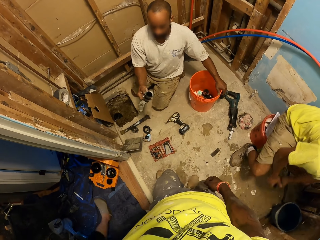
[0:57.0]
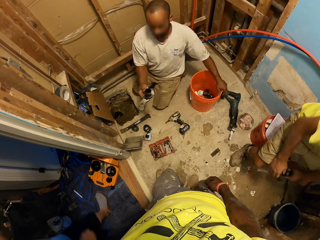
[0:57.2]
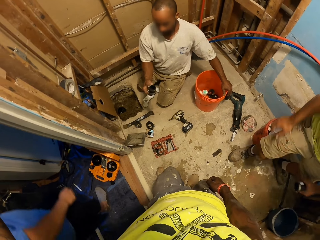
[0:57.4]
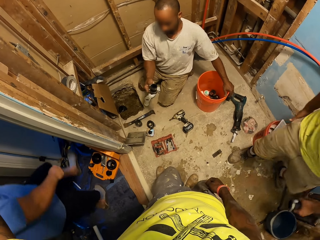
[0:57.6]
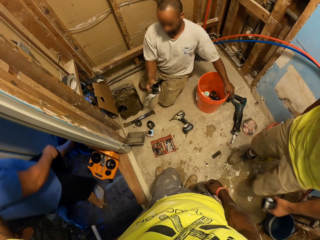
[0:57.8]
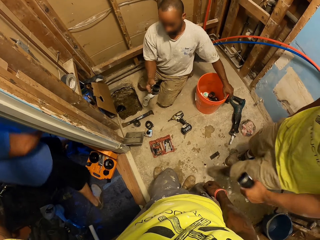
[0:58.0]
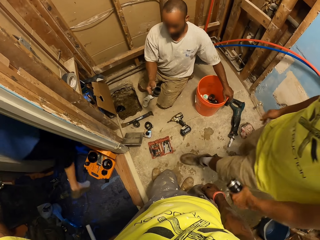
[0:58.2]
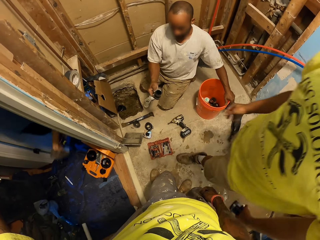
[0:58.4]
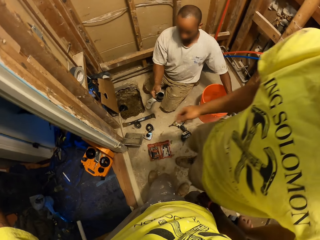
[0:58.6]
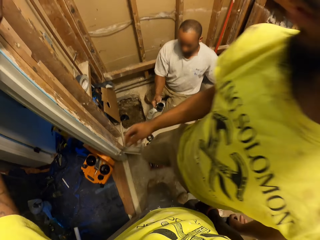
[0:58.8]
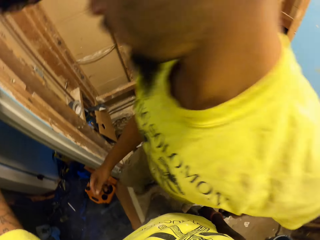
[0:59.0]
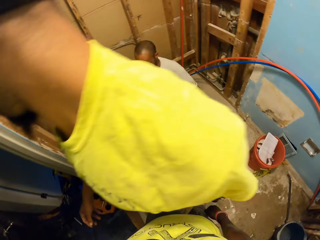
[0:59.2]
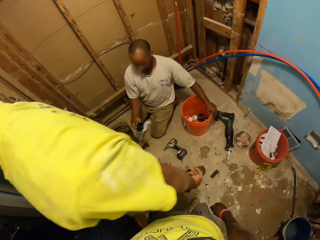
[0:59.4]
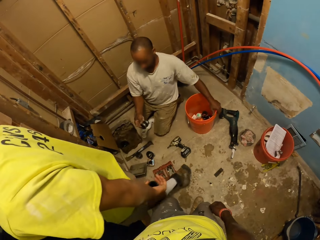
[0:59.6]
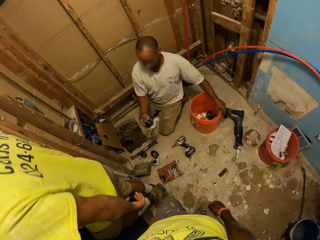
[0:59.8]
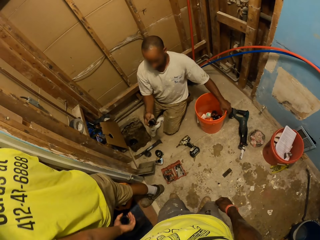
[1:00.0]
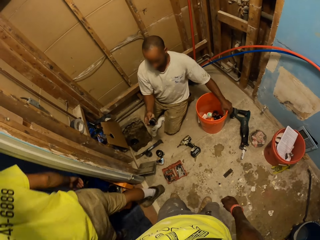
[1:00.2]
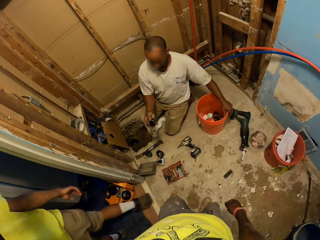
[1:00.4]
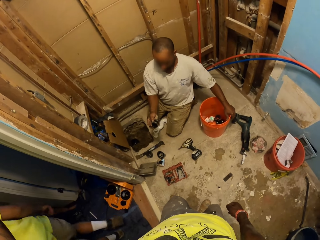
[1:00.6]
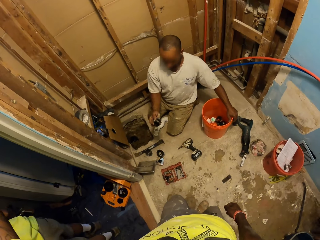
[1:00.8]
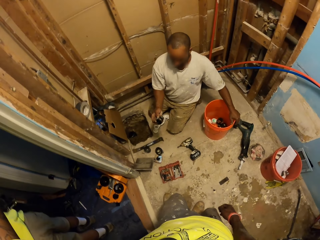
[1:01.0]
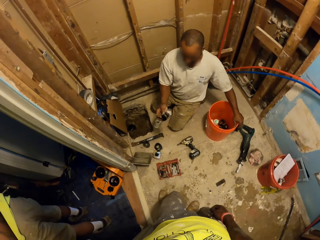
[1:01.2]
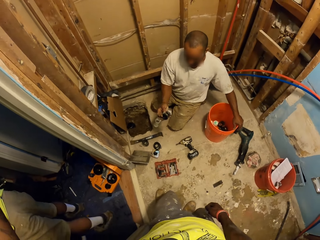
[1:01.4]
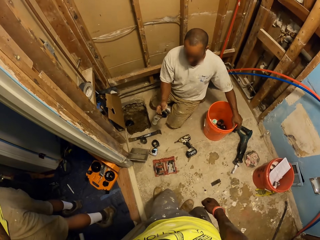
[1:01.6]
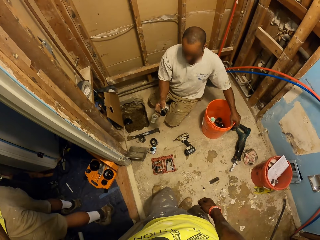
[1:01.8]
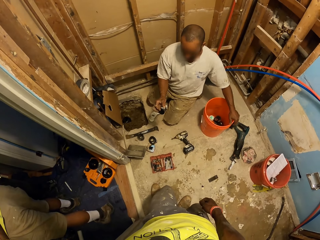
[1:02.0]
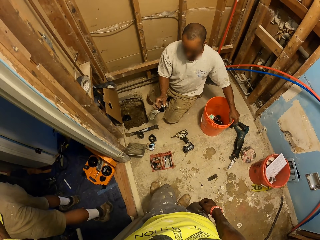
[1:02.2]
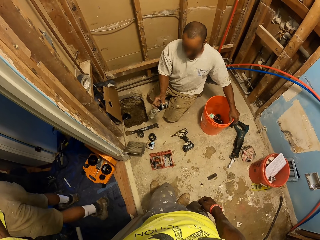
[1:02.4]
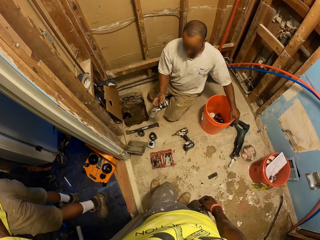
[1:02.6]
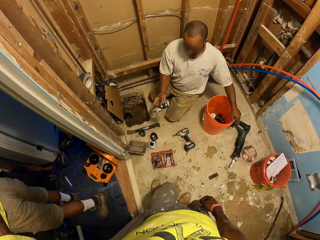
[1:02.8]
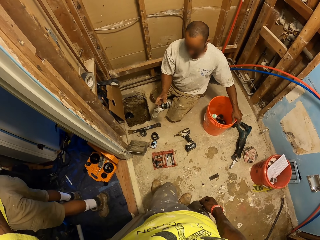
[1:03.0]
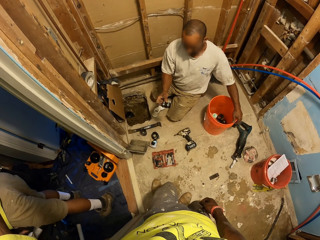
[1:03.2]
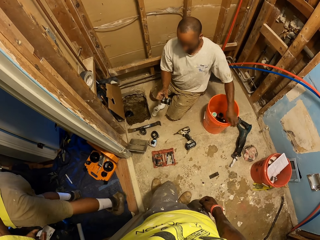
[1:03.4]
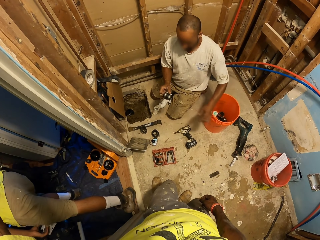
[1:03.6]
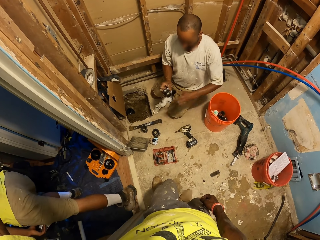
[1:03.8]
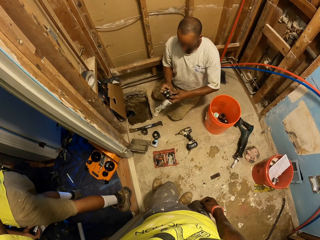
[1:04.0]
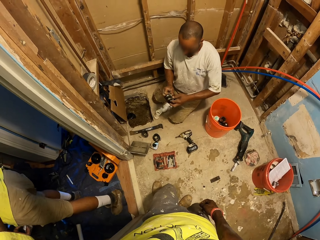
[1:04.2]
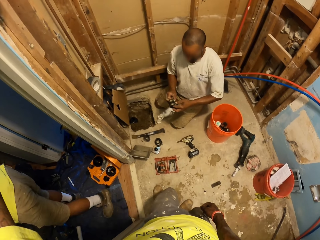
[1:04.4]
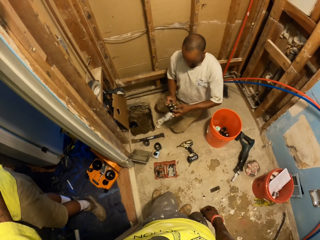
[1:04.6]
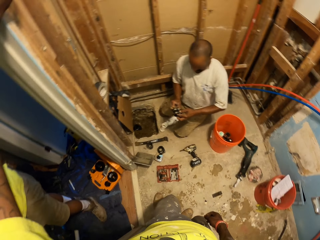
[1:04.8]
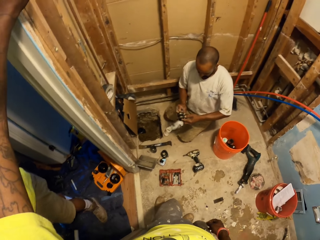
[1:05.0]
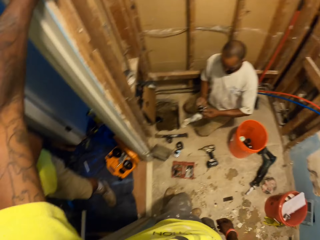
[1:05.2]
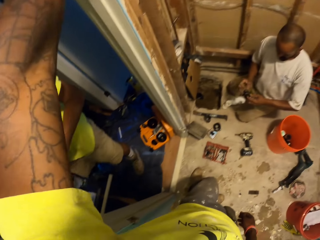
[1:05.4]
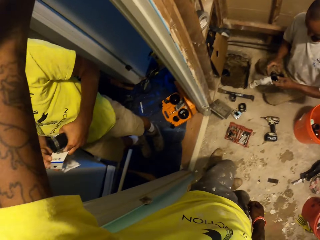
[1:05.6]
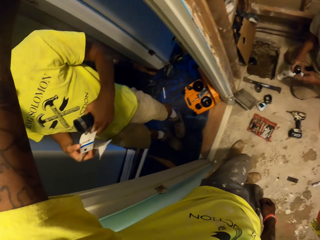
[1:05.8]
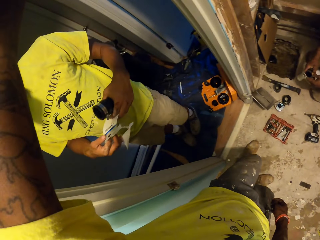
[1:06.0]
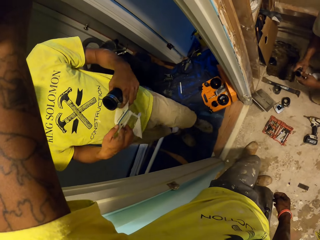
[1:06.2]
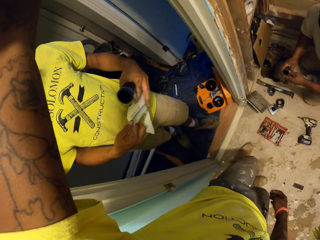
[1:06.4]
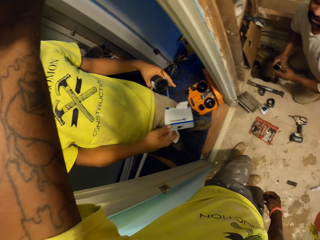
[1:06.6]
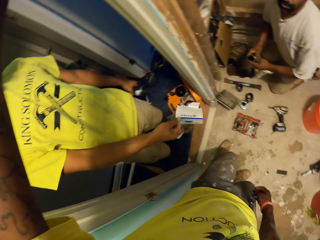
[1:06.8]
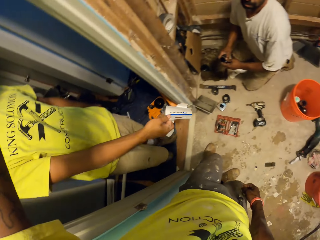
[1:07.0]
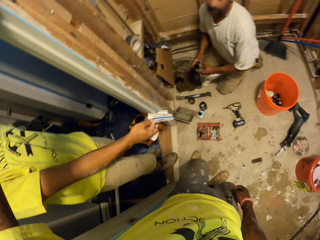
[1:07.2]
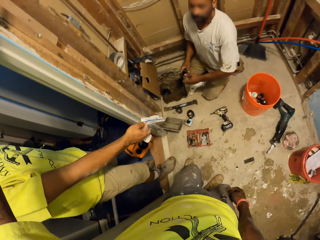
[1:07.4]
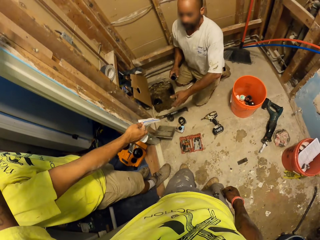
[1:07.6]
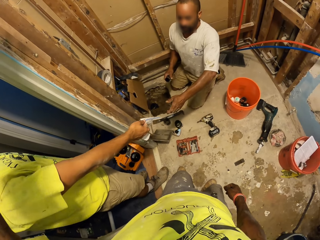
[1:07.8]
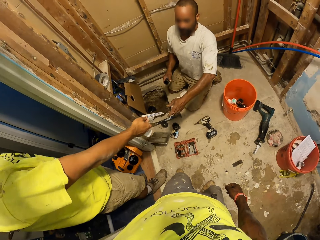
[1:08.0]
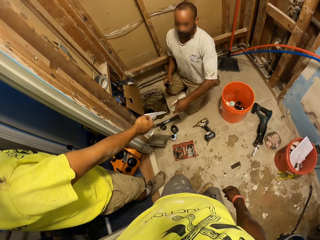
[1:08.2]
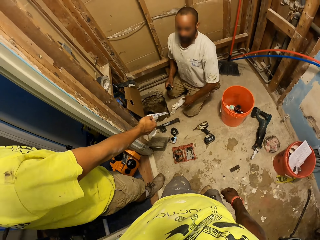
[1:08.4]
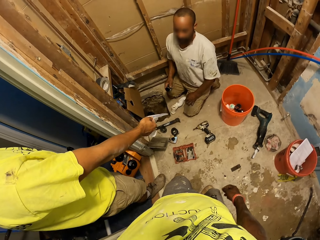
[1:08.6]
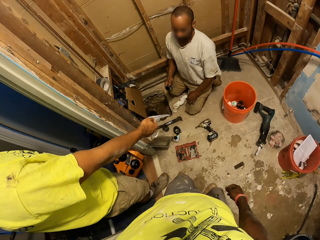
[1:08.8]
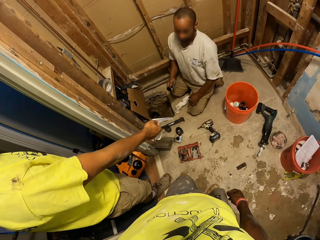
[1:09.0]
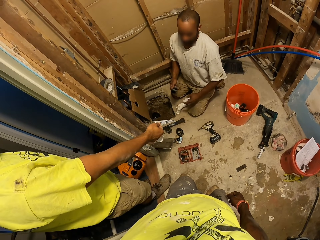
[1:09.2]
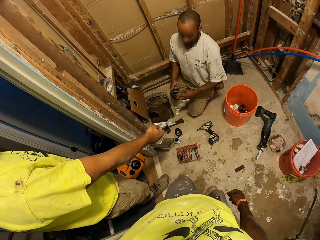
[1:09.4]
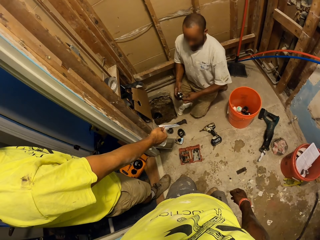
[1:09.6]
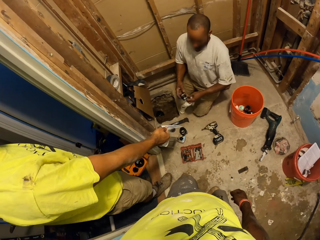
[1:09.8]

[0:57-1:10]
The second man stands up. A third man walks past and moves around the construction site. The second man walks past the camera wearer and carries the pipe fitting. The first man checks the pipe fitting. The camera wearer places his left hand on a wall. The second man holds a paper and stretches his hand towards the first man. He shows a pack to the first man with his right hand. The first man looks at the paper.

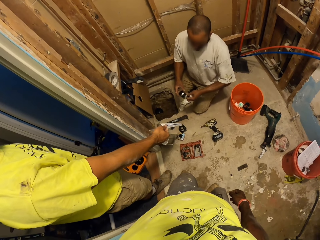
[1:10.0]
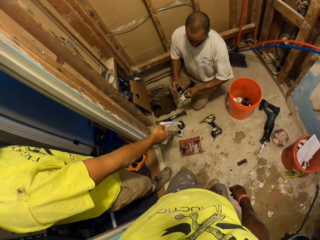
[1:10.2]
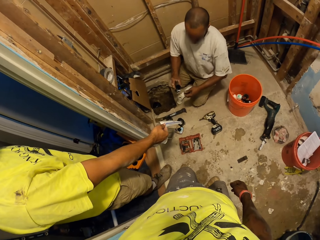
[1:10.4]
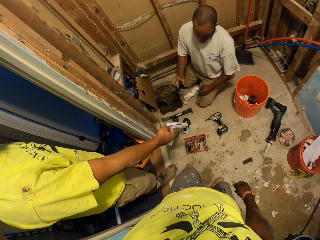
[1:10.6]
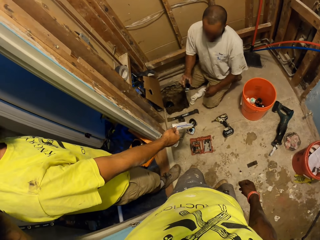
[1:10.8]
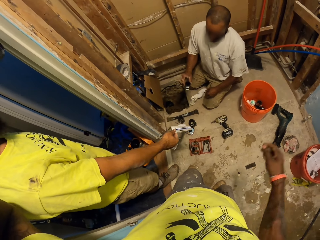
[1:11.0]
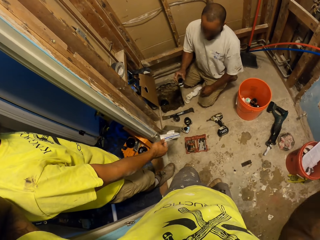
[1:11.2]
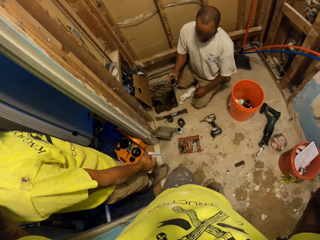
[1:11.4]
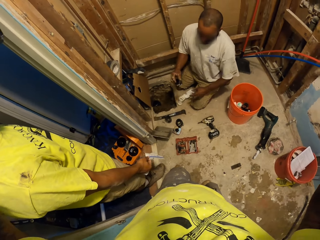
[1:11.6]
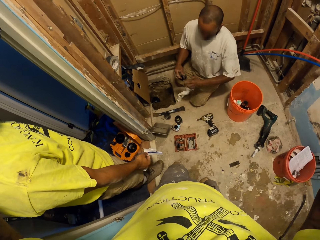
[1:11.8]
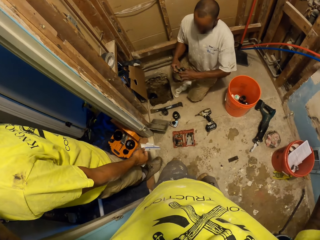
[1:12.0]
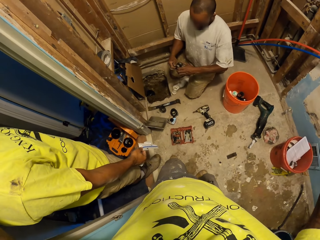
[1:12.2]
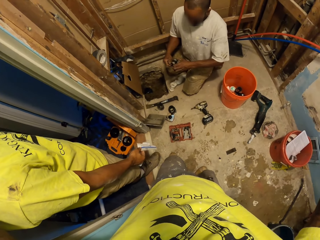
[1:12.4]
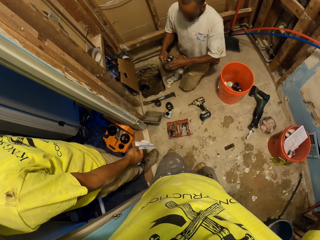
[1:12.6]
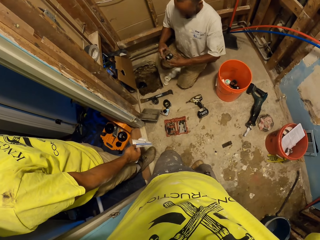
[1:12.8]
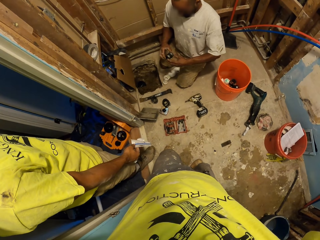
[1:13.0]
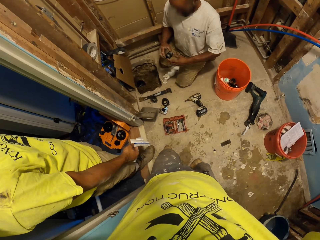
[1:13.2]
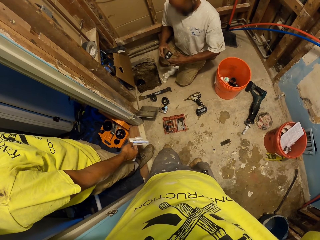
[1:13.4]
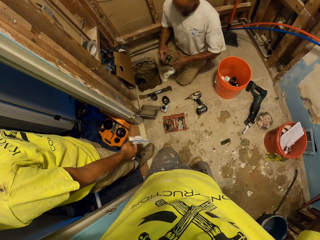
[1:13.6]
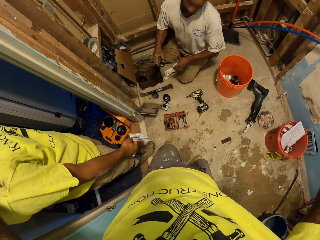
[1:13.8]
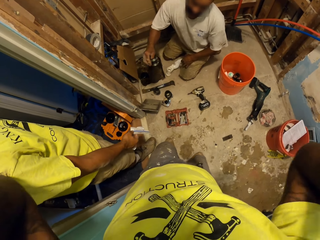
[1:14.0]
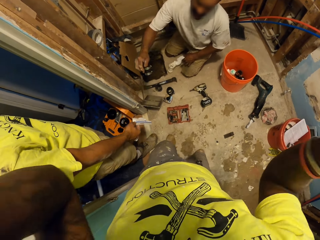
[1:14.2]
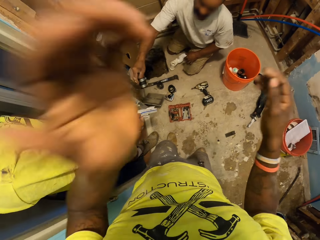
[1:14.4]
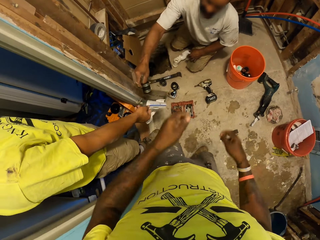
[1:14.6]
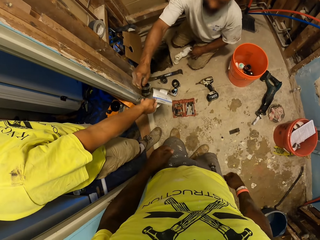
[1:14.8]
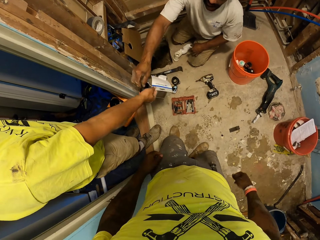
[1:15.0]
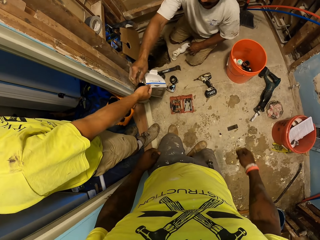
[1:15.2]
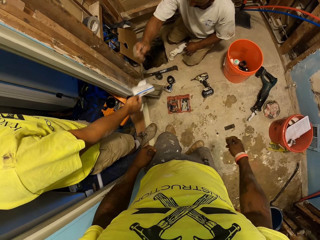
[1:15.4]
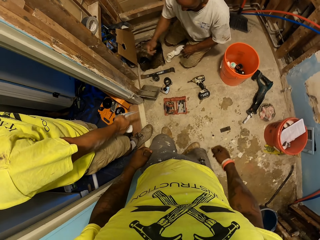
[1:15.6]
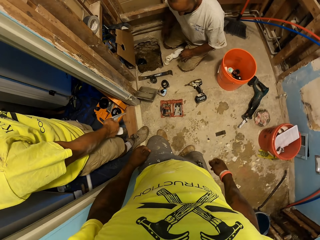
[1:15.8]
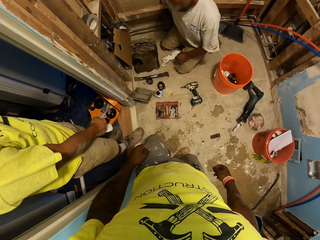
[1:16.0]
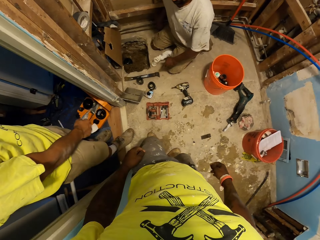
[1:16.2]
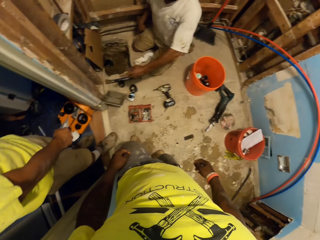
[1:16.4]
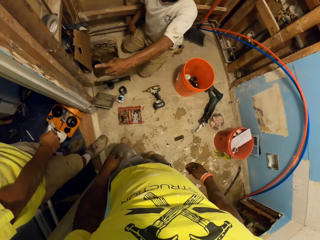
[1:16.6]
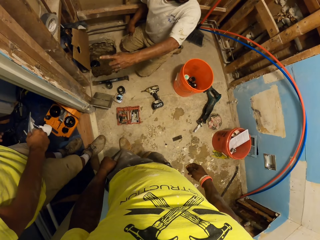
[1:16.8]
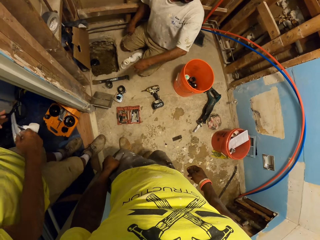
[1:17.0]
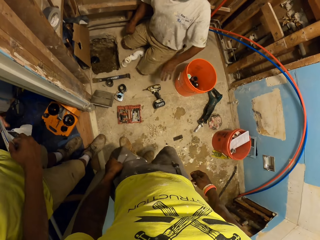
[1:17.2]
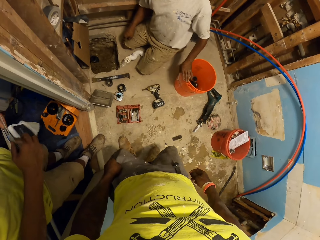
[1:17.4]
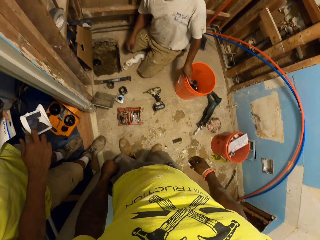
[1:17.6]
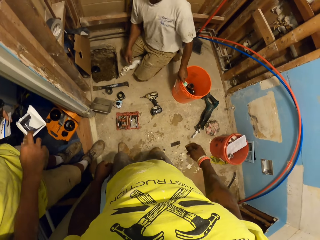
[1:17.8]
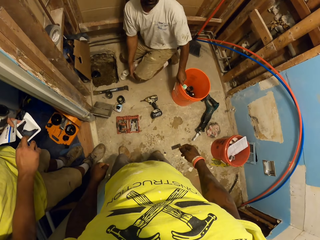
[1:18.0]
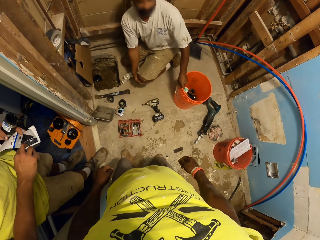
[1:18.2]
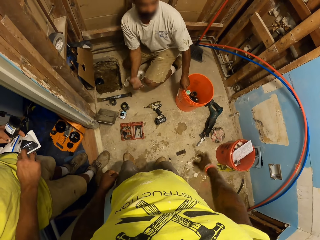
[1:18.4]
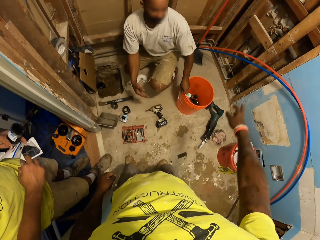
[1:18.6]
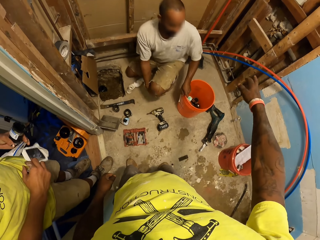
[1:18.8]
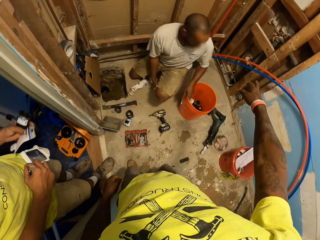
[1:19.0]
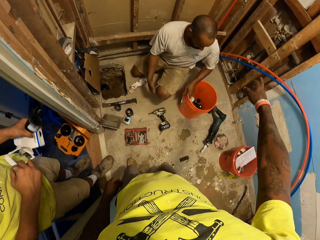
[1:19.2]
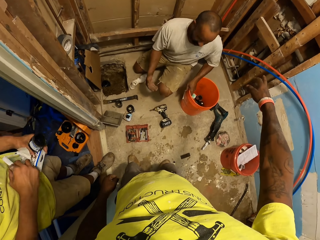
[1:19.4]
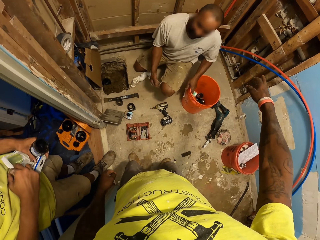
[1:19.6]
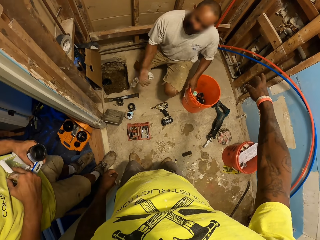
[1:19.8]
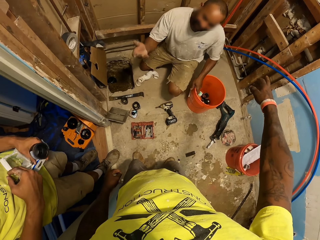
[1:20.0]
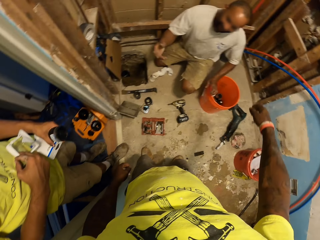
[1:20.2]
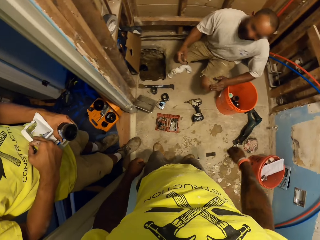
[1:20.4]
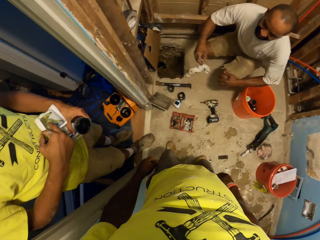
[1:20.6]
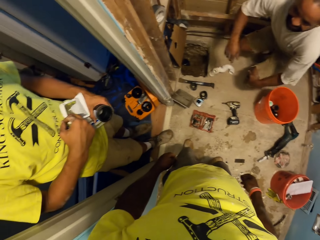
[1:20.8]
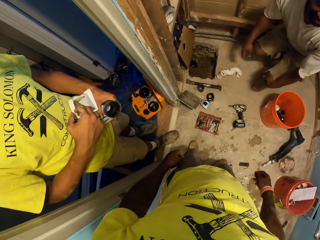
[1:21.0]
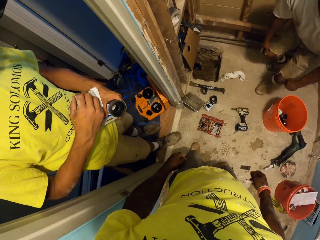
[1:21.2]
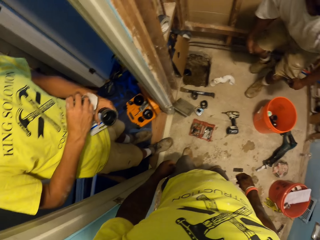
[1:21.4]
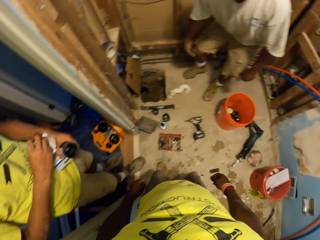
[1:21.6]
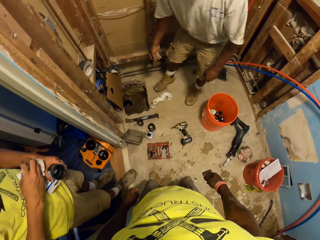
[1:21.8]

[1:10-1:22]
The first man checks the pipe fitting. The camera wearer lifts his hand. The first man gives the pipe rubber hinges to the second man with his right hand. He points and interacts with the second man. The second man holds the wrapper. The first man wipes his knee. The camera wearer points at something and talks to the first man. The first man converses.
